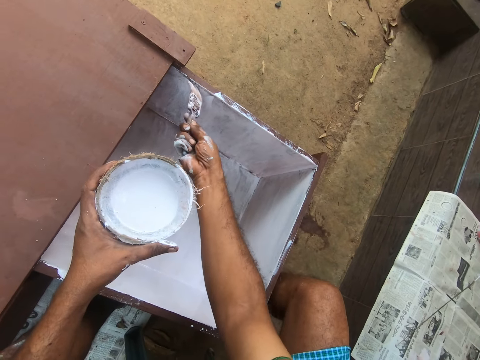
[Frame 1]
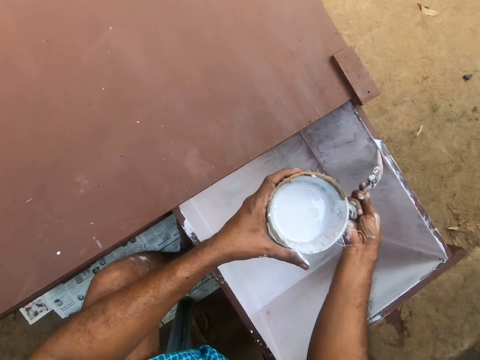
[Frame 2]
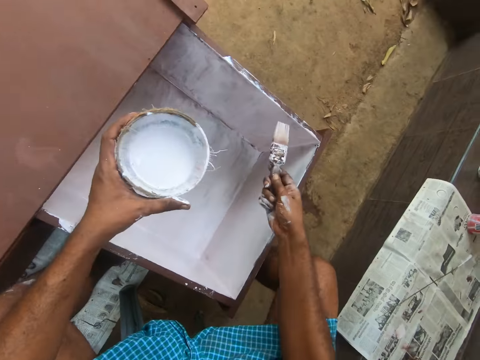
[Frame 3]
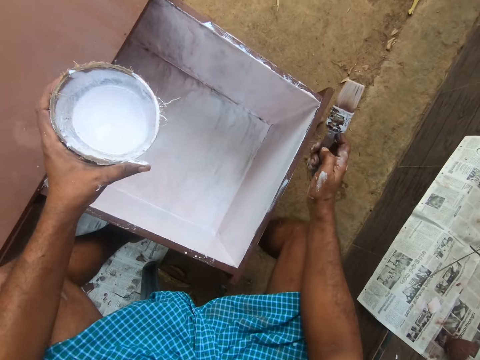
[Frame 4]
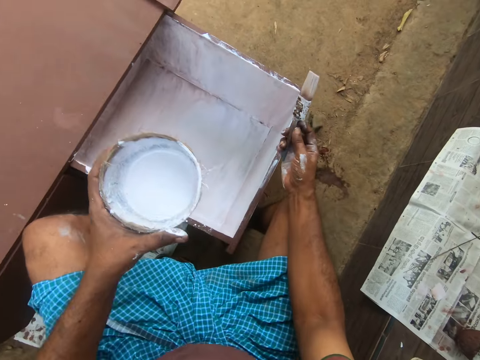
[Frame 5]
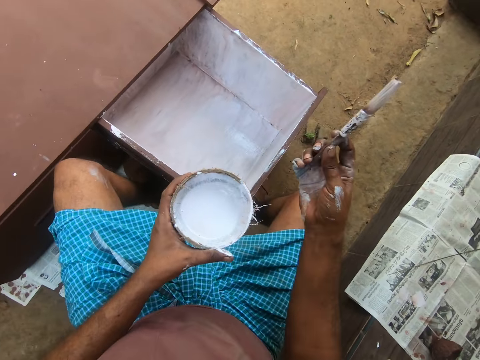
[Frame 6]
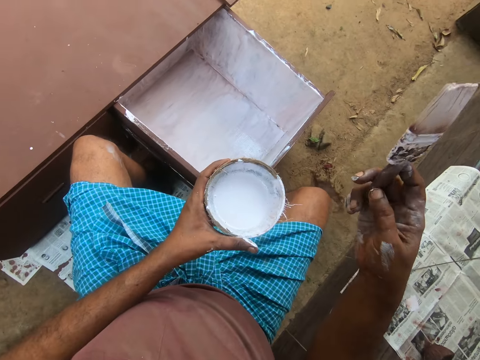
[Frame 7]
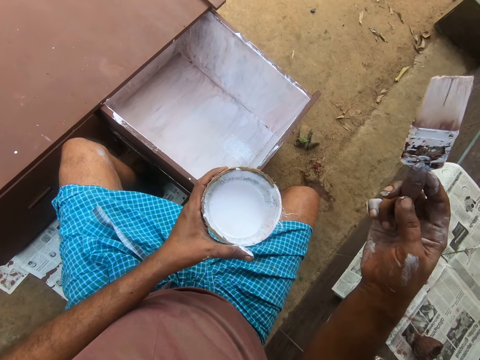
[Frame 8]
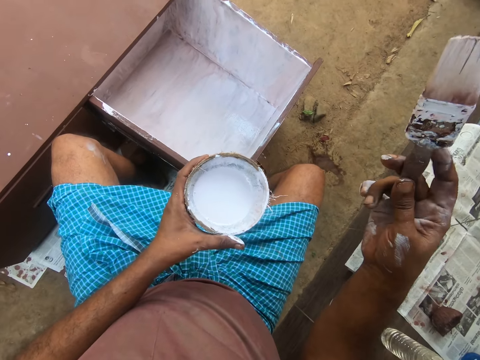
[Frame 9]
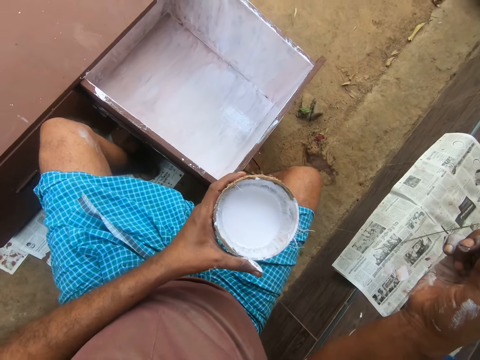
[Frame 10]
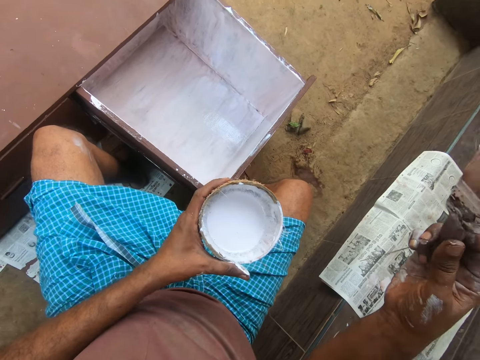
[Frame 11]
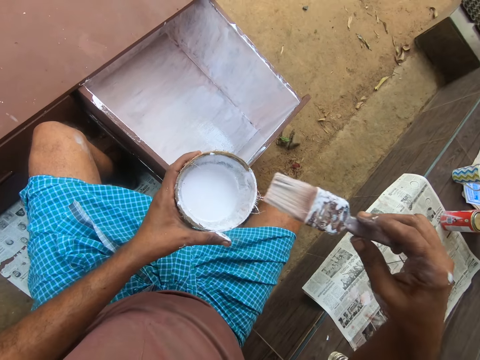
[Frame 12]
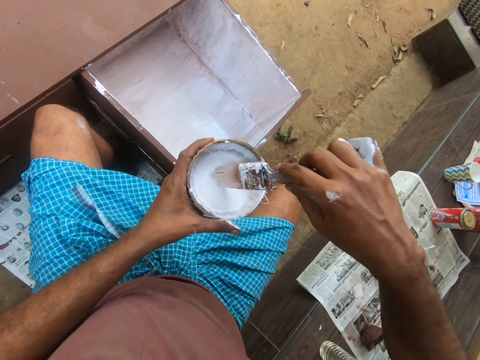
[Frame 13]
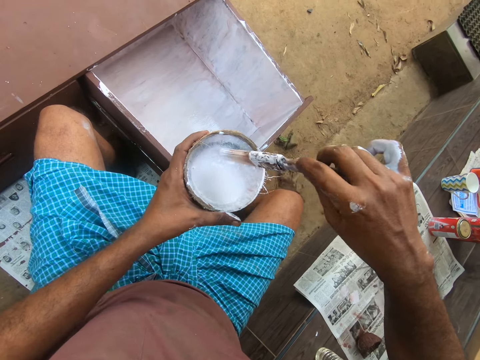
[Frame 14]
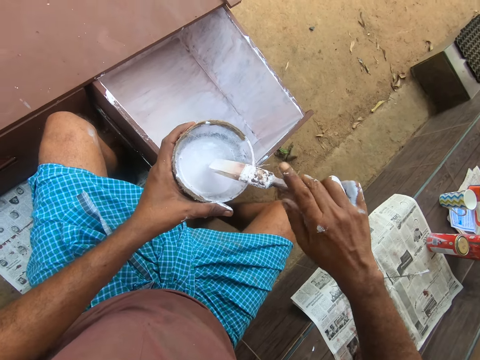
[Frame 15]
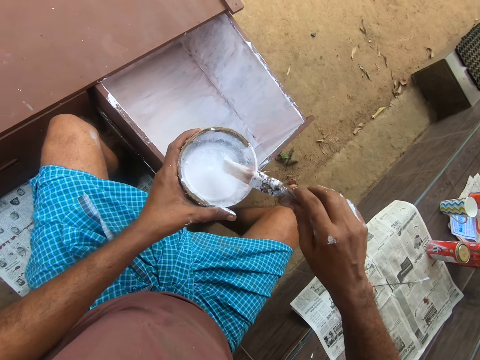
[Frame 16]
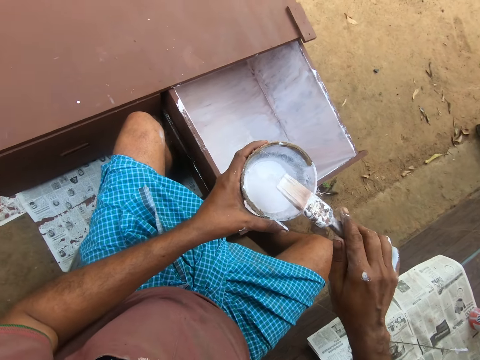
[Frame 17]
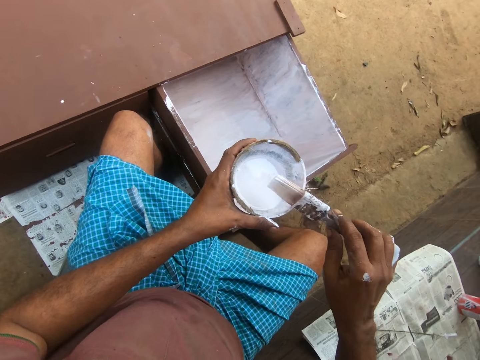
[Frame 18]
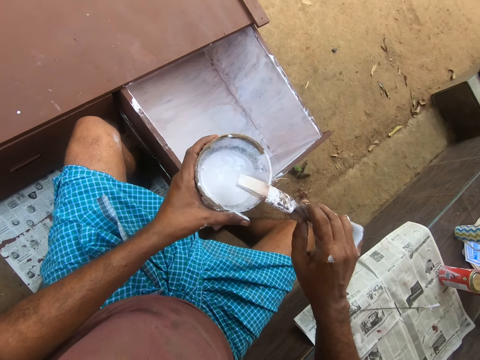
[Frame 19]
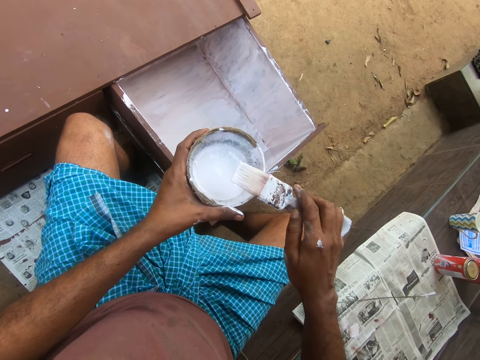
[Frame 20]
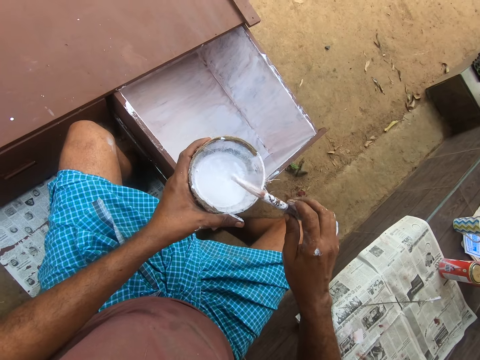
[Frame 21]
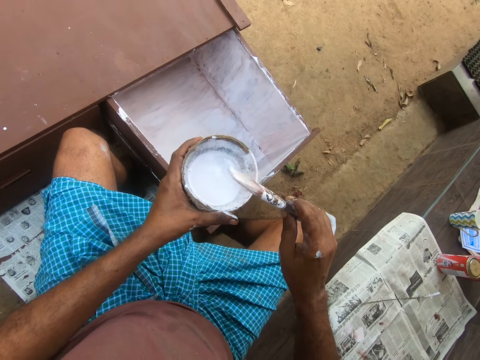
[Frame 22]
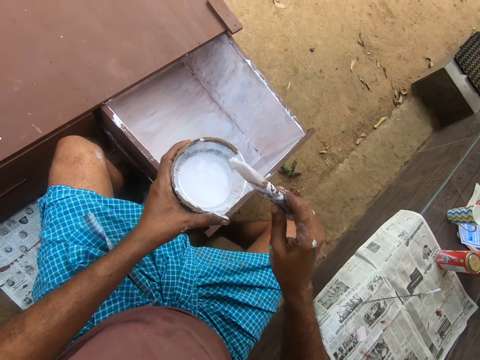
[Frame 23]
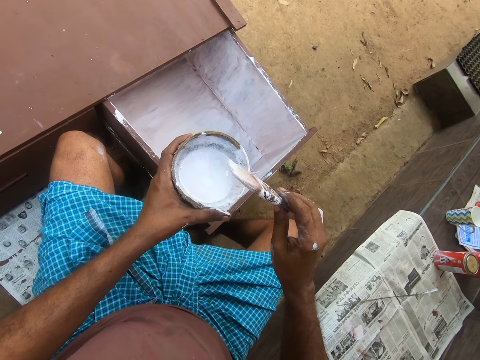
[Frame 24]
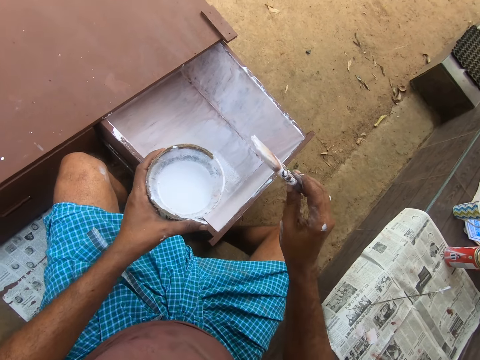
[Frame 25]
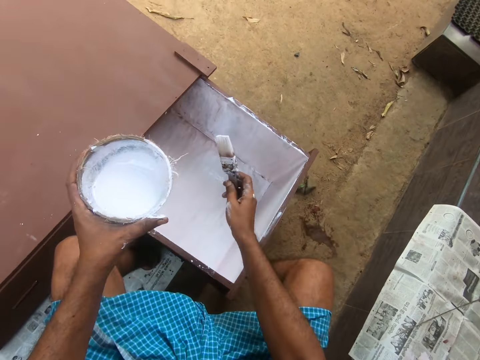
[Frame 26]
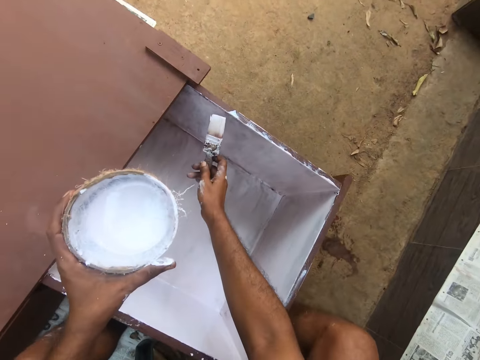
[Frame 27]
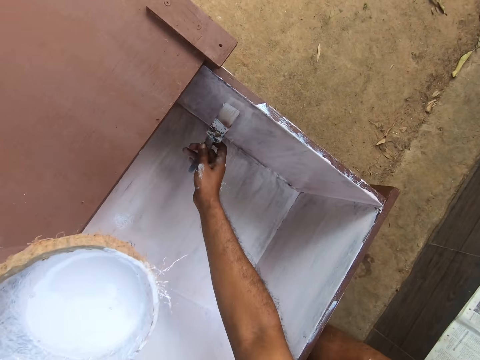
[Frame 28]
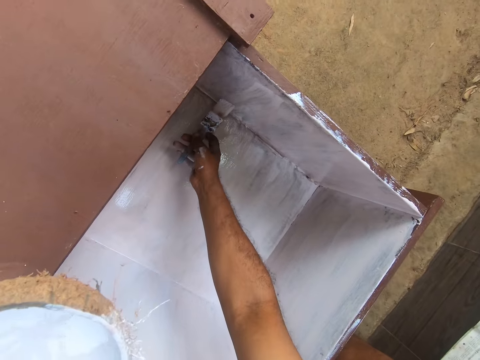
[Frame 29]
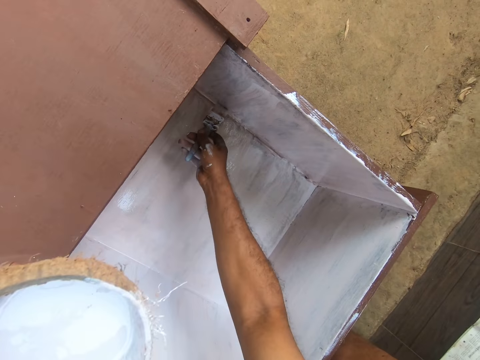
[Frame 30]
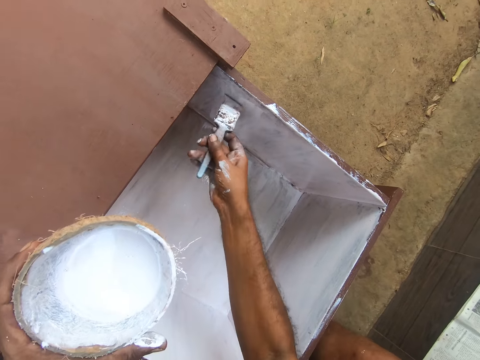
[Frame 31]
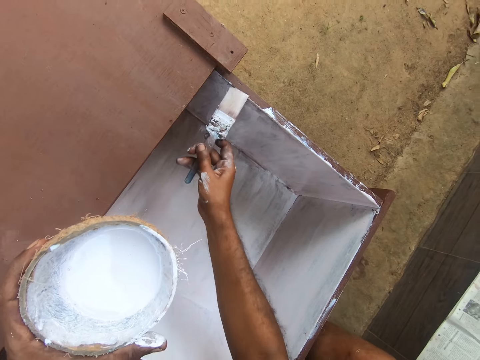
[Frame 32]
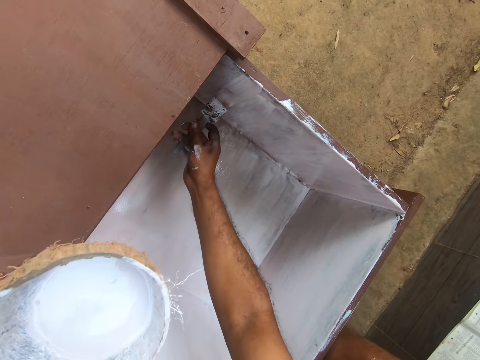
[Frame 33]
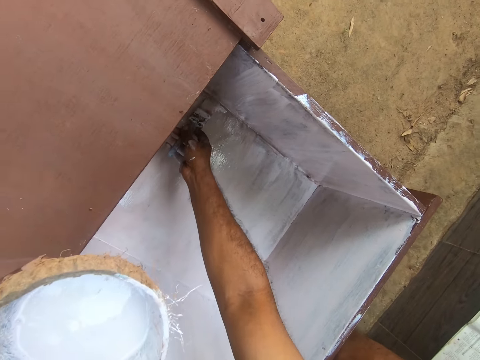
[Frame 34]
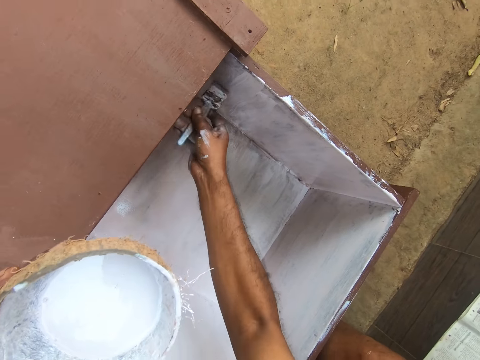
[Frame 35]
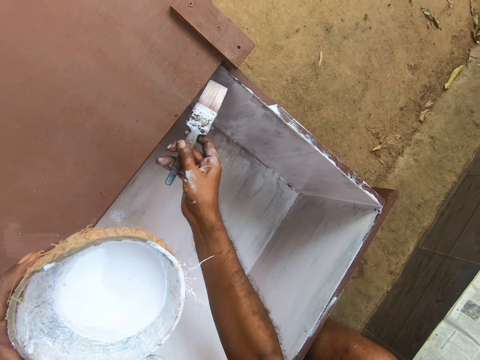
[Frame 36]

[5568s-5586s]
The camera wearer holds the paint brush. He holds the woody shell of a coconut. He inserts the paint brush into the container of paint with his right hand. He turns the paint brush with his right hand. He paints inside the table drawer with the paint brush in his right hand.

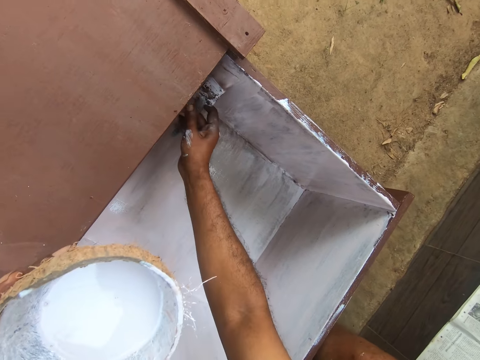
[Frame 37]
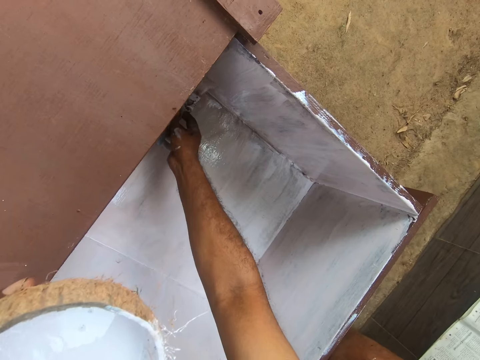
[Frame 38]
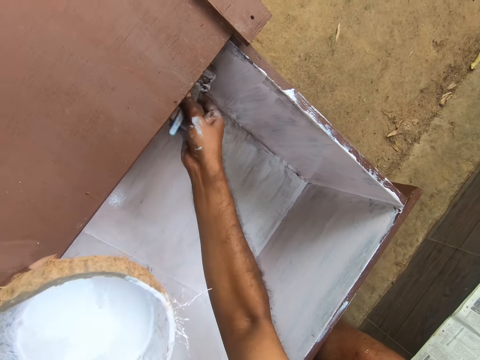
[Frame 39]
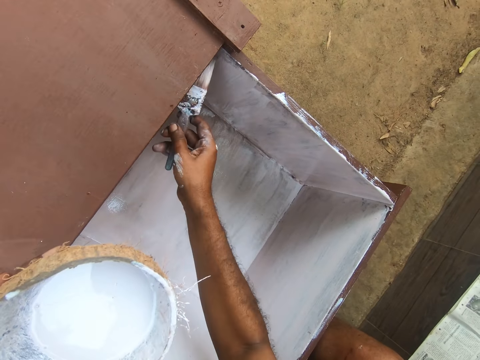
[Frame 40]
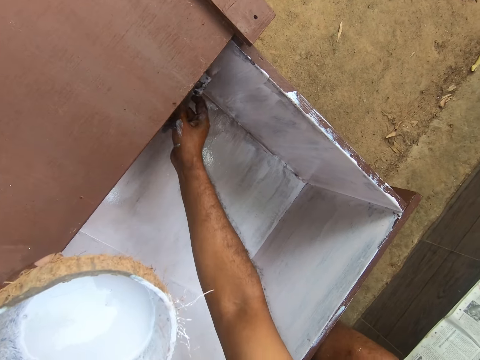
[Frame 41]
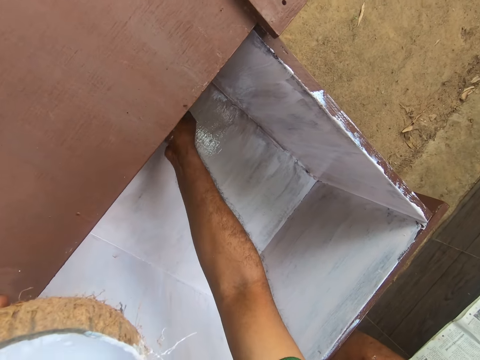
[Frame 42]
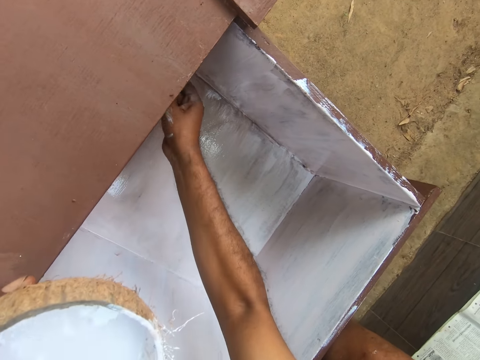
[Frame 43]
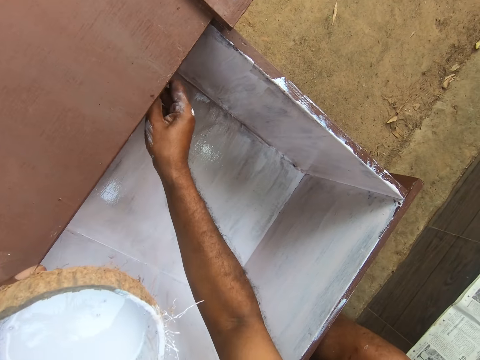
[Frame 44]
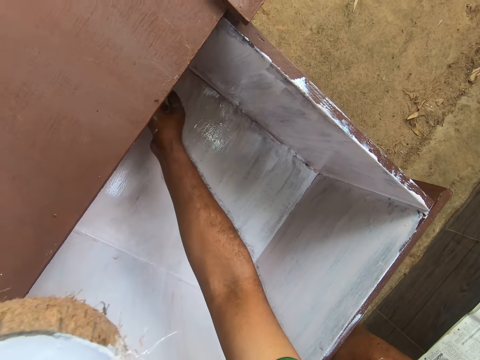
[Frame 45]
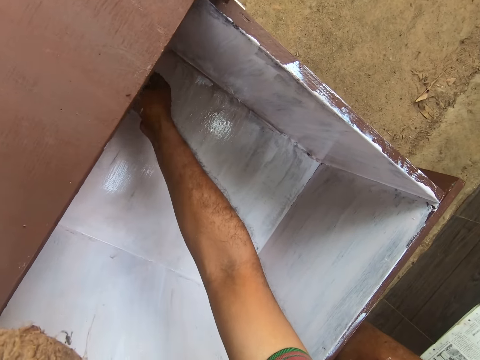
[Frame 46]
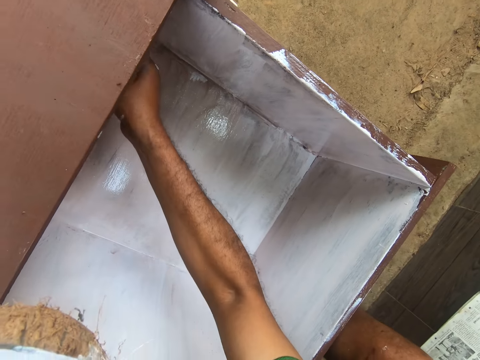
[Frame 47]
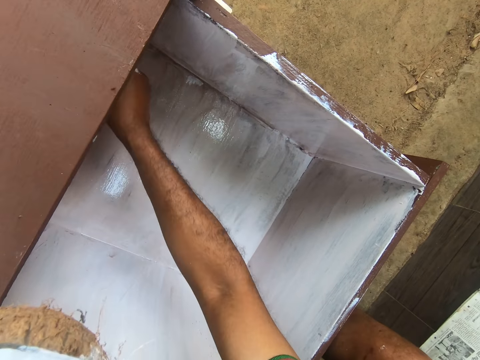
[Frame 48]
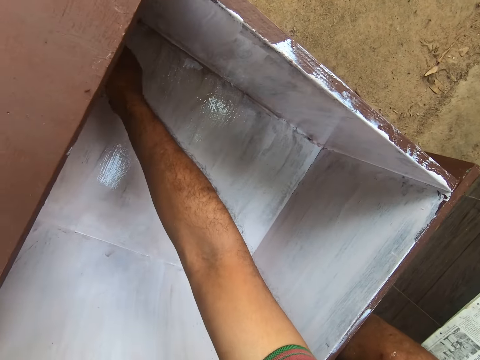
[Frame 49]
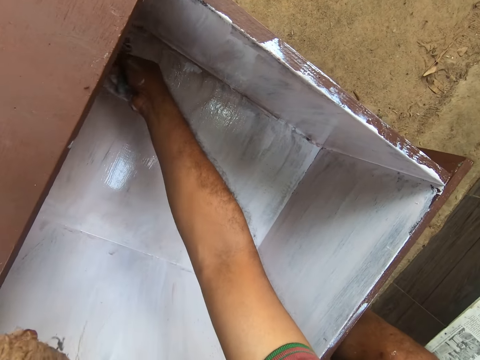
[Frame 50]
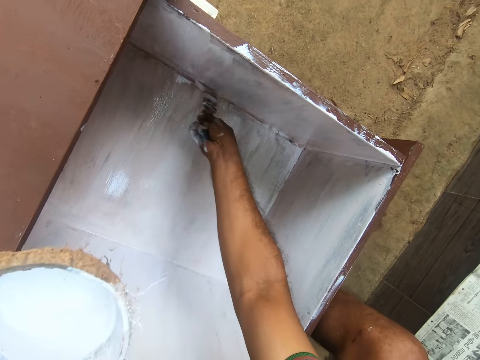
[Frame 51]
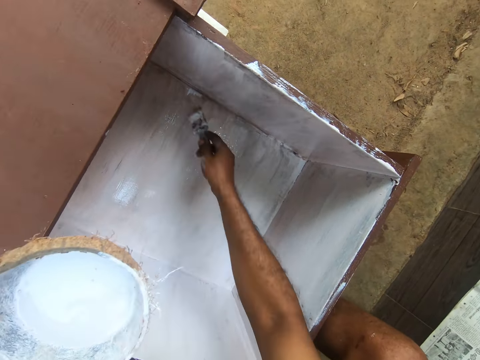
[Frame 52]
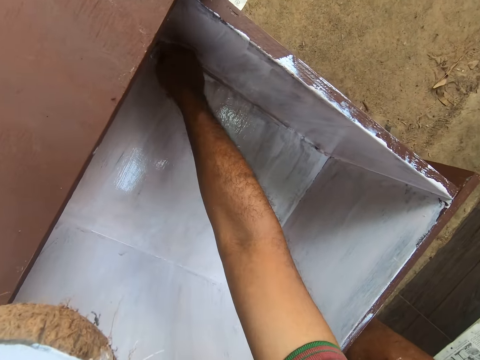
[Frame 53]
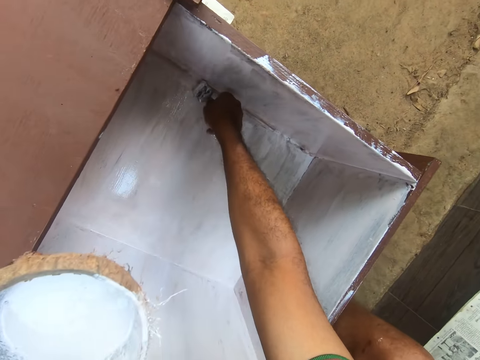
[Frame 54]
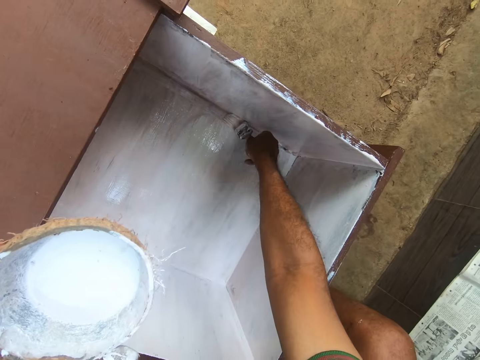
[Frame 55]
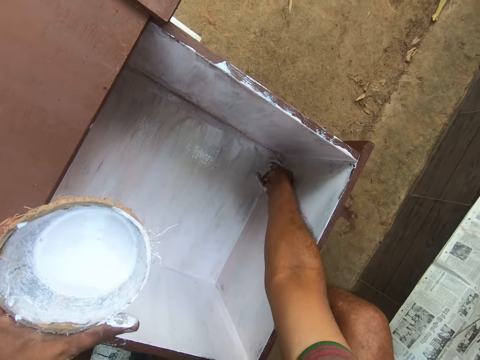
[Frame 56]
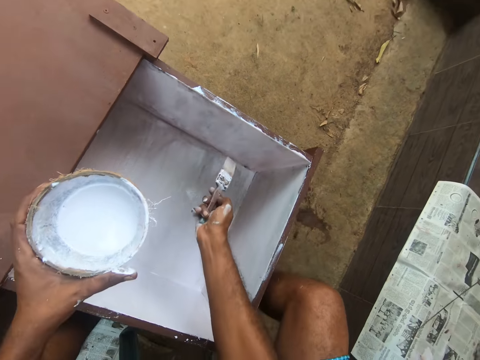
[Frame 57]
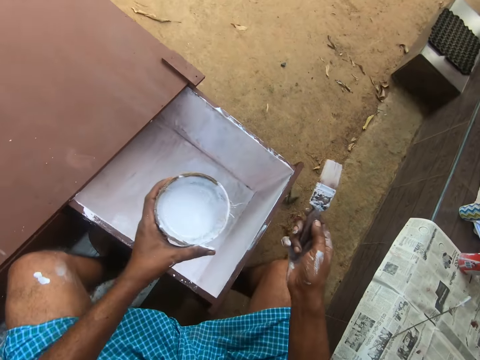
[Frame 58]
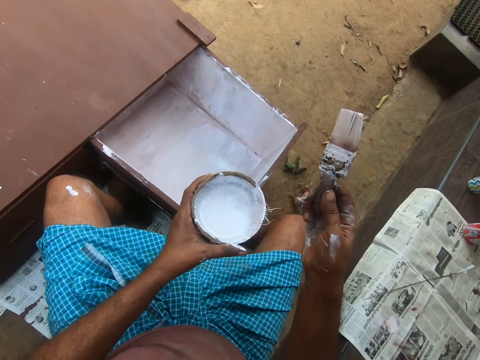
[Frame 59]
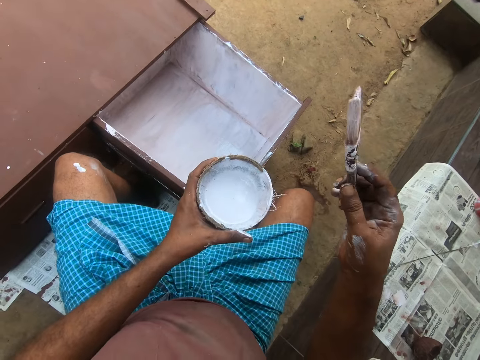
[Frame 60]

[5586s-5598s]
The camera wearer holds the paint brush.
